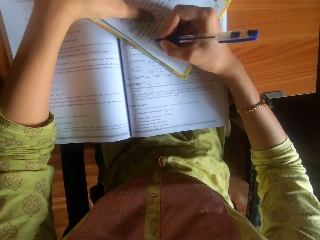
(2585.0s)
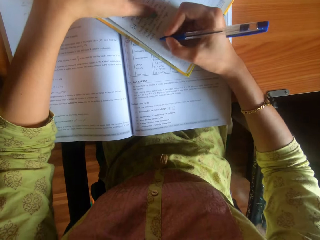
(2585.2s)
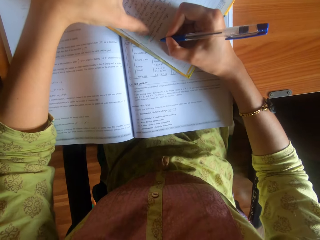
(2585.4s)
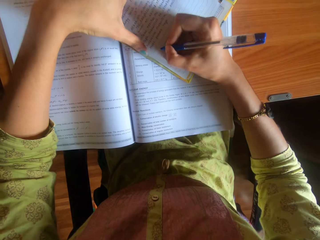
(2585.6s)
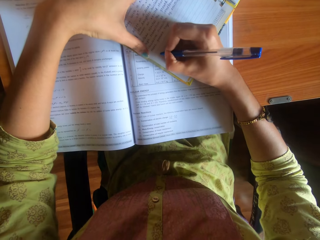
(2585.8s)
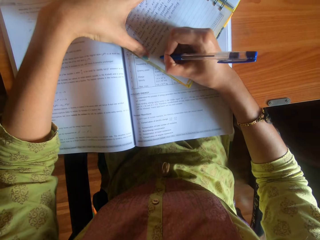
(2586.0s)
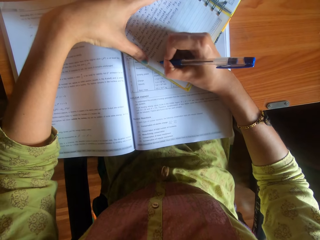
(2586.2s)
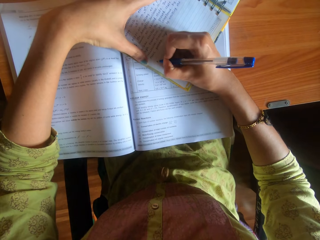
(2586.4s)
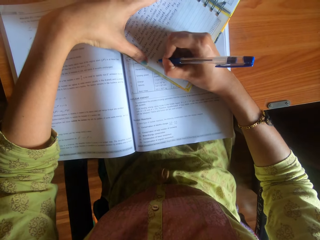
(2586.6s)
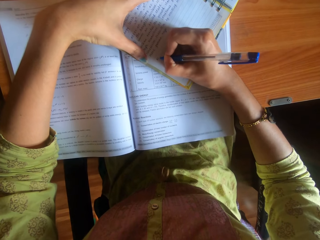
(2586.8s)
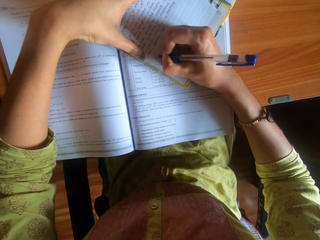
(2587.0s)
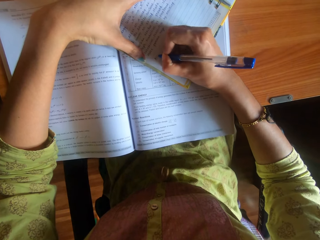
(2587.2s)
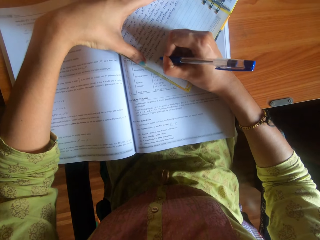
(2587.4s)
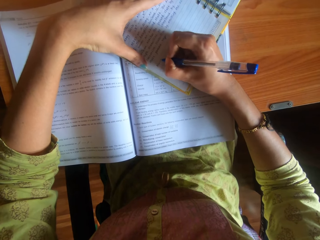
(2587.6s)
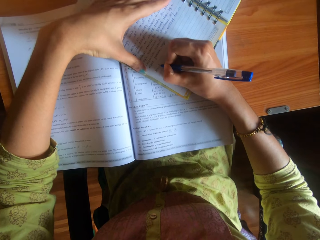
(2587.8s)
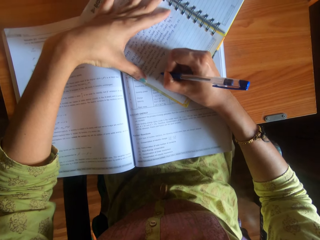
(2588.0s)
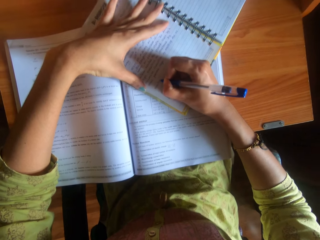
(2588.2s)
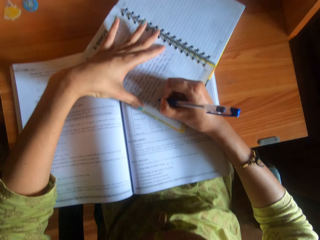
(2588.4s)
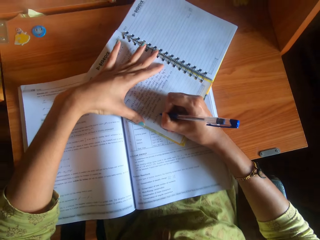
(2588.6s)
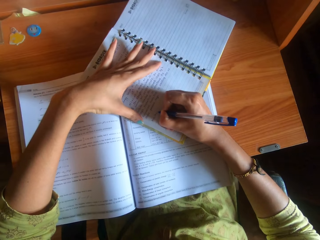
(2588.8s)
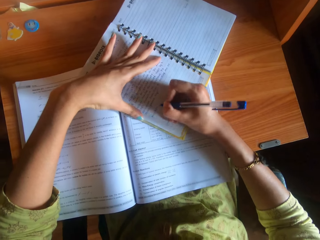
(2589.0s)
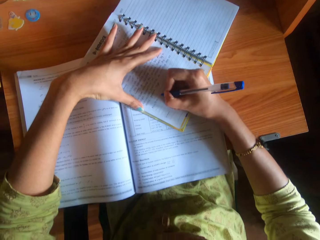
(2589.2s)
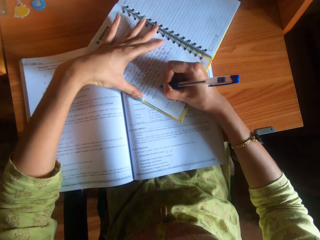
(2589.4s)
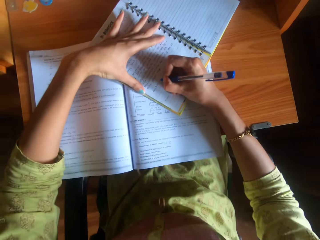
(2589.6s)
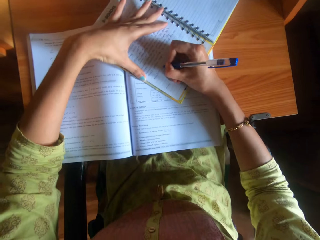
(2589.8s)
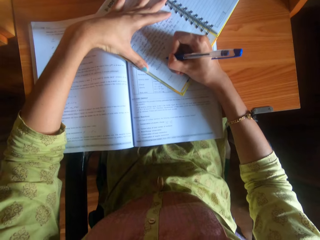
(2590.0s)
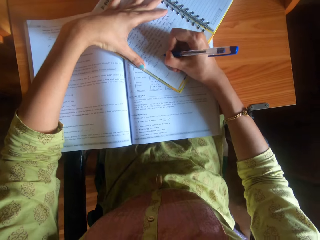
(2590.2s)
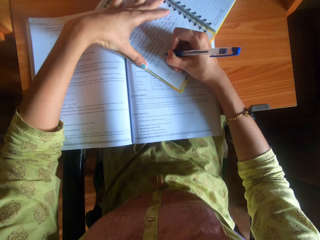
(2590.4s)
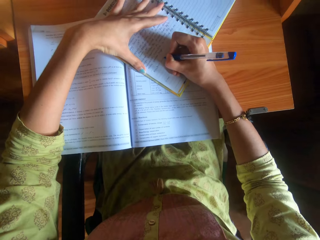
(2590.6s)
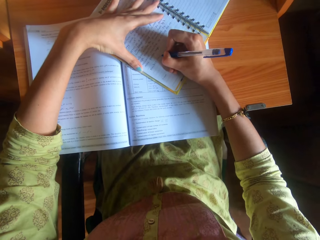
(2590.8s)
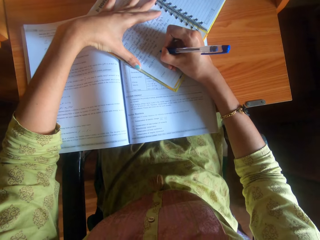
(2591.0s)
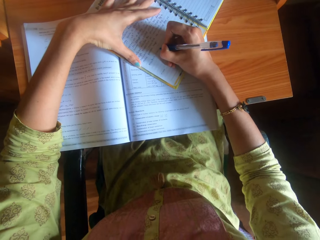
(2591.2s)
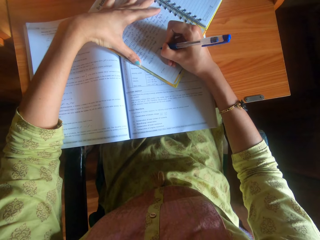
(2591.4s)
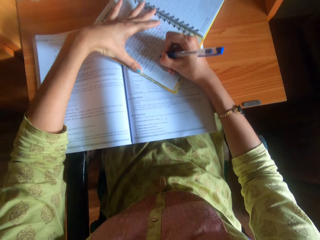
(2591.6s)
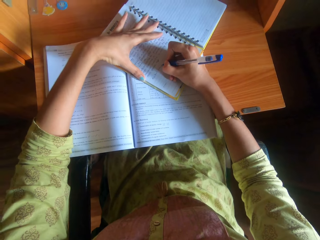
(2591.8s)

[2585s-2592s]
The camera wearer places her left hand on the book on the table. She writes on the book on the table with the pen in her right hand.

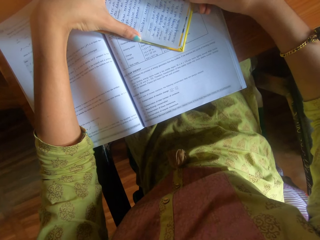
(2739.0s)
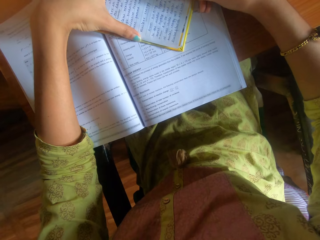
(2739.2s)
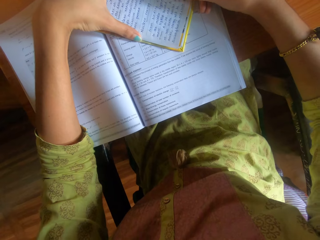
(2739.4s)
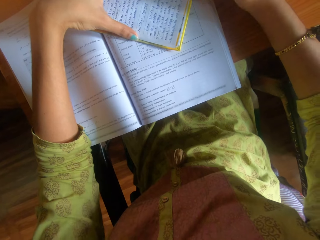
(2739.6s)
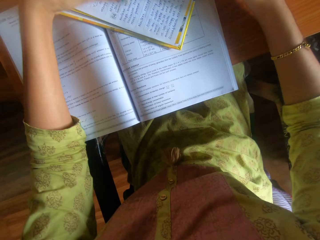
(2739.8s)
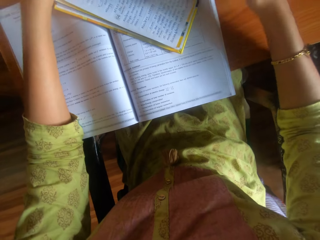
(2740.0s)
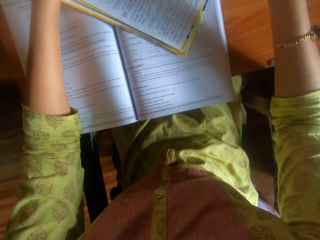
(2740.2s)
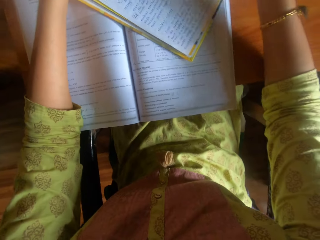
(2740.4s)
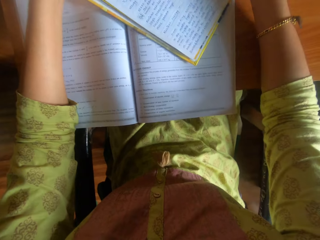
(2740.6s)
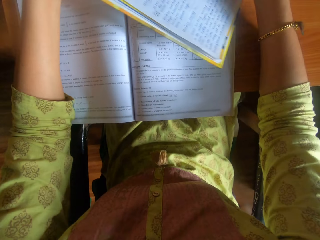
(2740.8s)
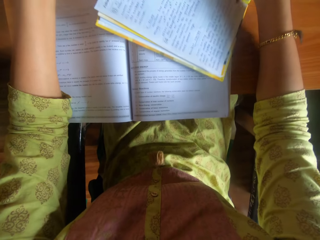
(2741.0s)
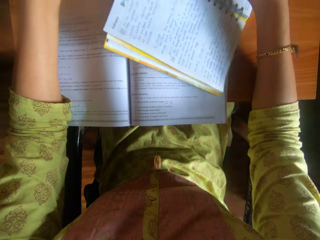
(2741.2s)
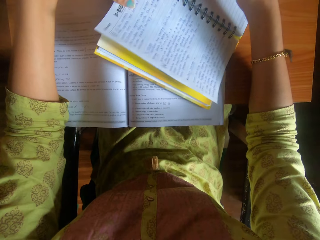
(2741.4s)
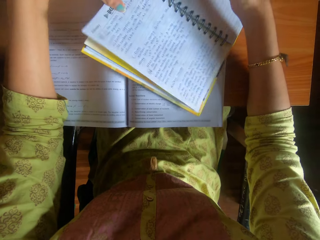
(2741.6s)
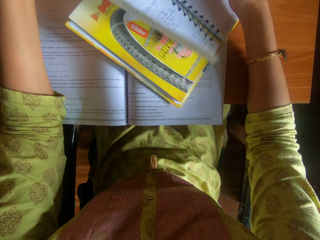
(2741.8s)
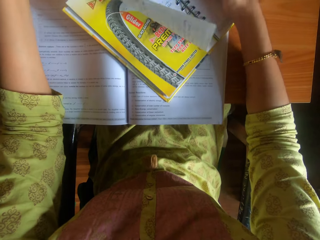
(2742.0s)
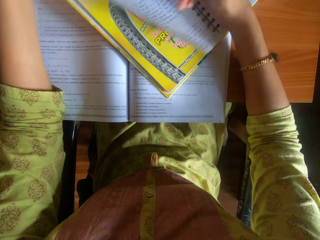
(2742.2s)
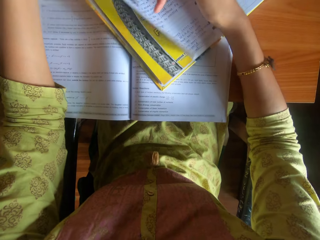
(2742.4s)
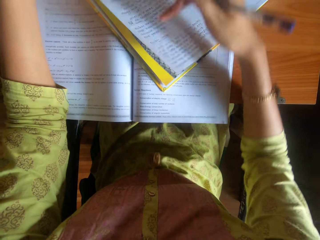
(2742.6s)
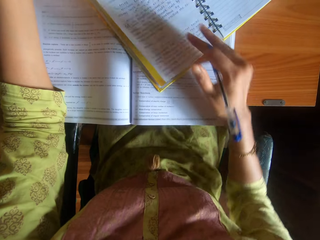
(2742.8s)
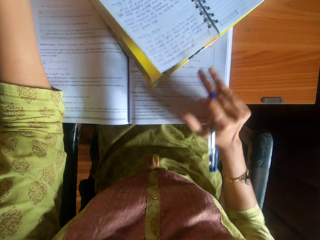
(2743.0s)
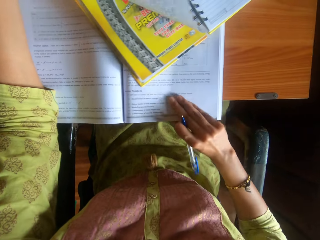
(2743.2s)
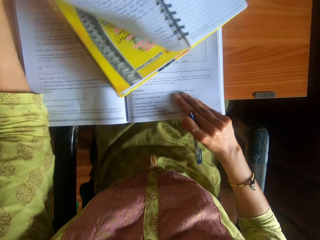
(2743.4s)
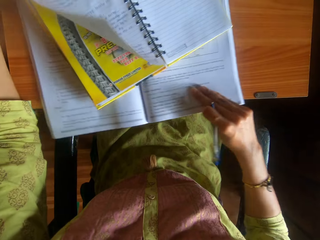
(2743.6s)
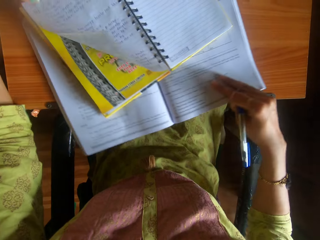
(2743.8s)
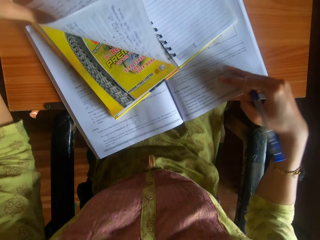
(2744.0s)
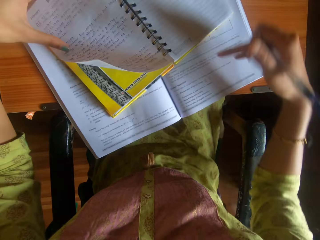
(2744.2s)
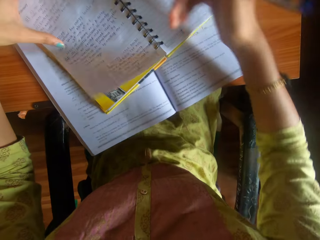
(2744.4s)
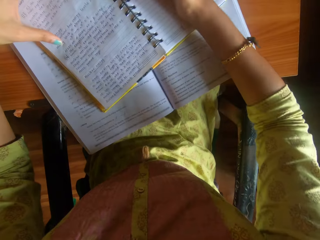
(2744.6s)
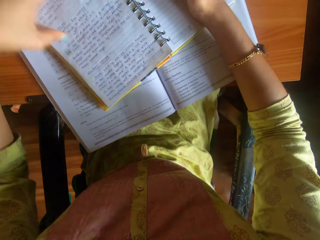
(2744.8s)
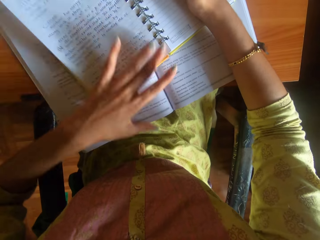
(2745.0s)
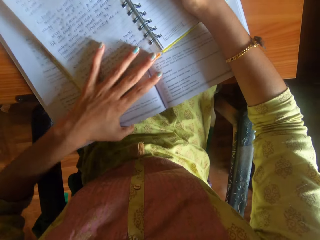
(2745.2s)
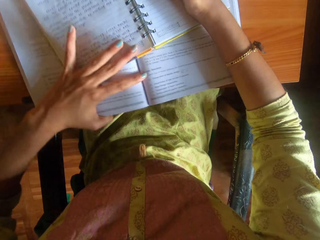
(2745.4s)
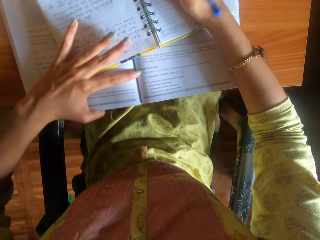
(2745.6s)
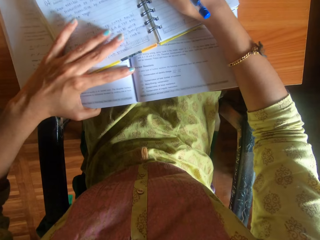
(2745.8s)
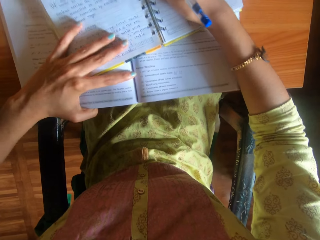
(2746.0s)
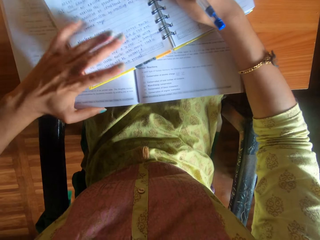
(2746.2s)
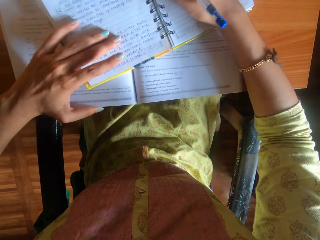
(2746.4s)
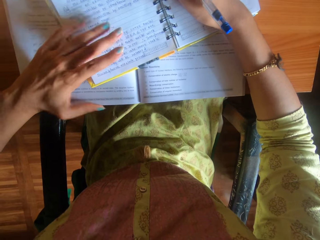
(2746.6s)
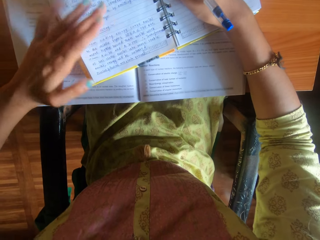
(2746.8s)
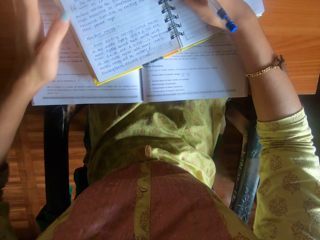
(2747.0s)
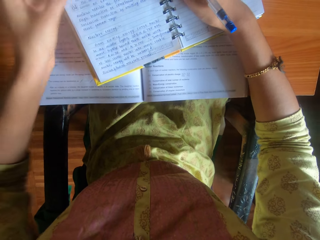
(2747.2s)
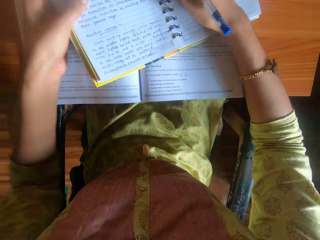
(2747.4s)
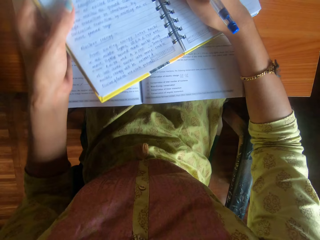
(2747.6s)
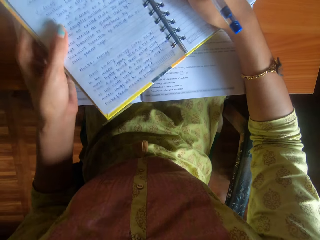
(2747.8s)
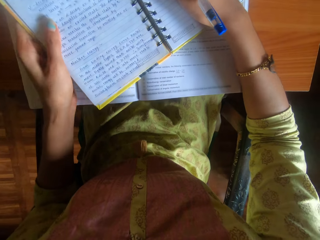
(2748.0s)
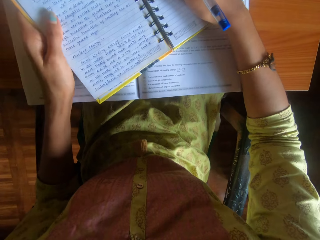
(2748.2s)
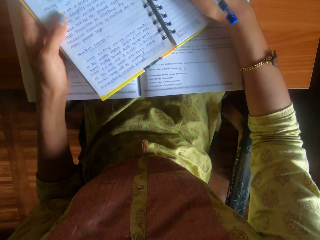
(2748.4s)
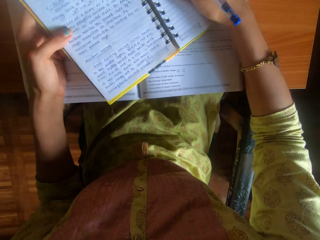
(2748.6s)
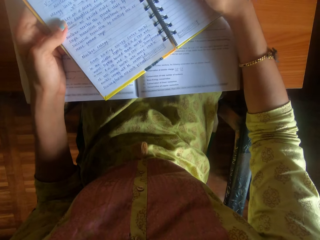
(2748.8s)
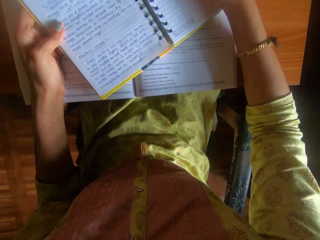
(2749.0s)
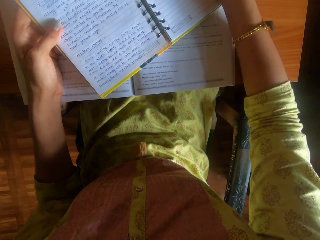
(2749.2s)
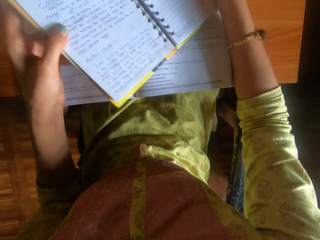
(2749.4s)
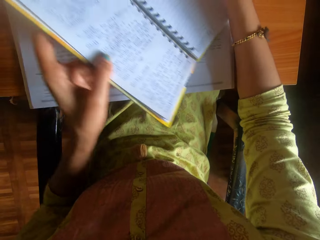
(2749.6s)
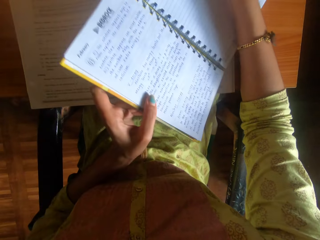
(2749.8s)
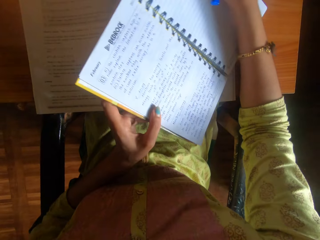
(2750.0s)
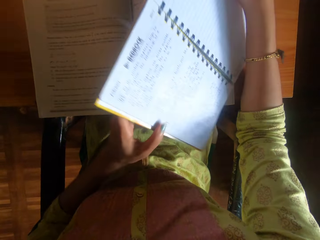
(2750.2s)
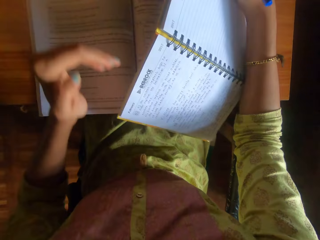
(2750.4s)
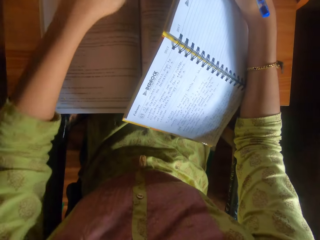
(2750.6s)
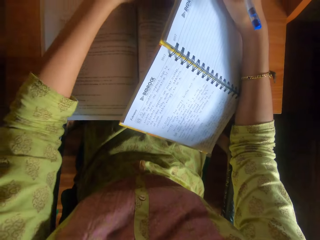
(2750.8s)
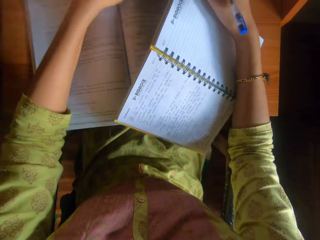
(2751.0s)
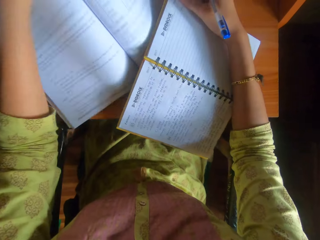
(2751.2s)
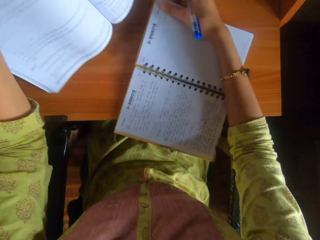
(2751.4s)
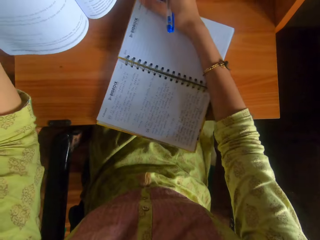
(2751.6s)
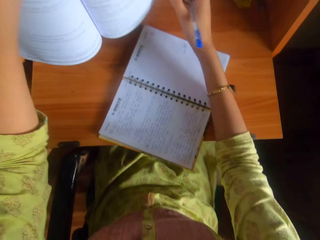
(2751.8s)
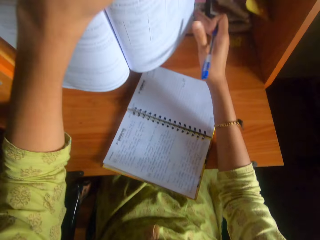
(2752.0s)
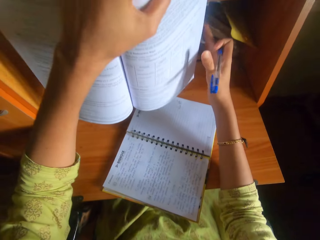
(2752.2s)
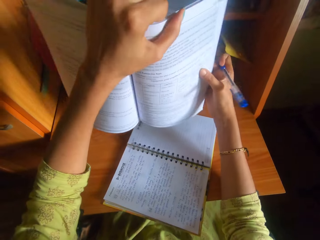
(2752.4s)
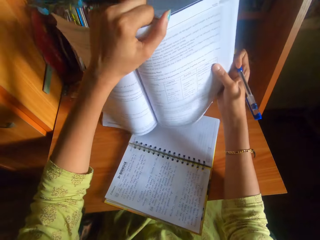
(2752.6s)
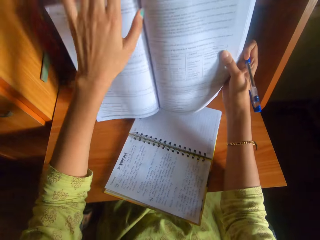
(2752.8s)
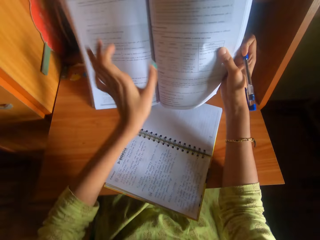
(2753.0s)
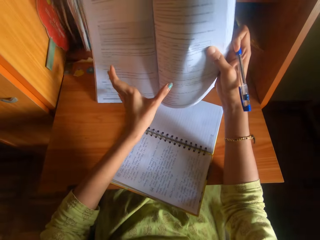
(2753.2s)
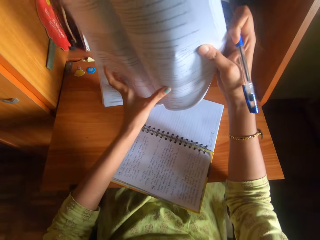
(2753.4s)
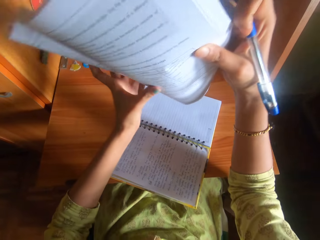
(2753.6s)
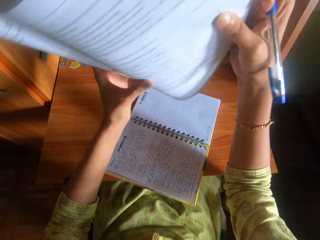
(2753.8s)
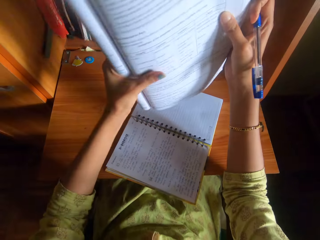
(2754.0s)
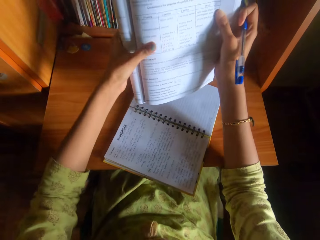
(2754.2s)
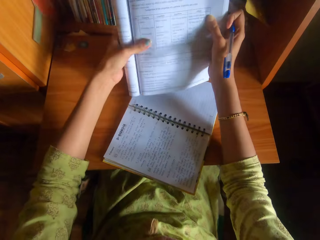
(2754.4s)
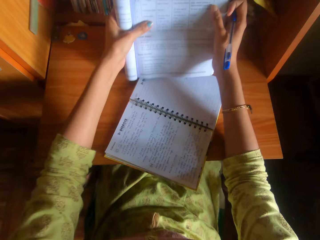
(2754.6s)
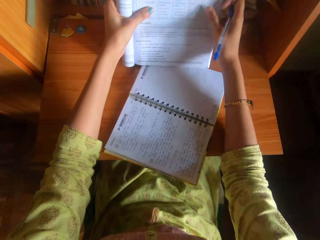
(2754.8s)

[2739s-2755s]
The camera wearer adjusts the book on top of the book with her left hand. She adjusts the book on the table with her right hand. She drags the book on the table. She adjusts the books on the table with her left hand. She adjusts the book on top of the book on the table with her left hand. She removes the book beneath the book on the table with her left hand. She drags the book on the table. She folds the book with her hands.
